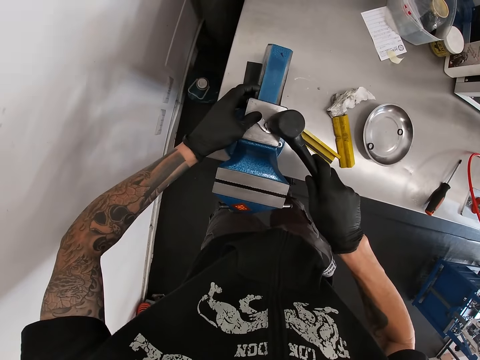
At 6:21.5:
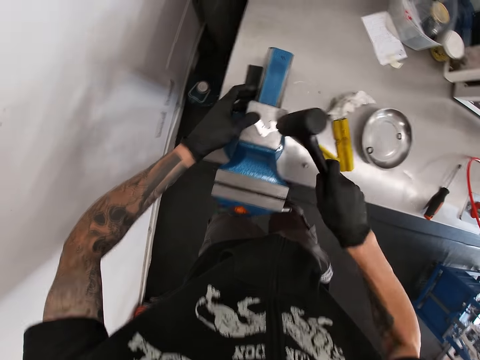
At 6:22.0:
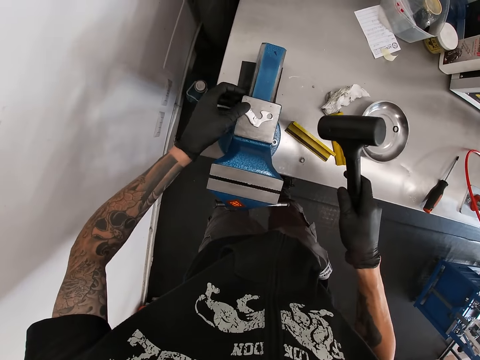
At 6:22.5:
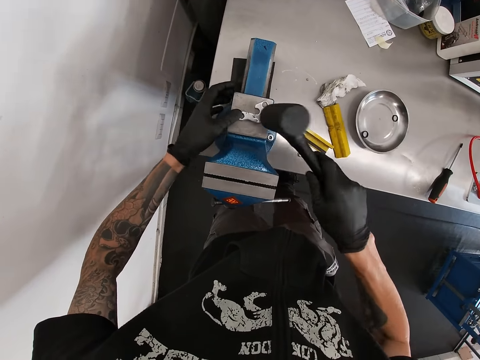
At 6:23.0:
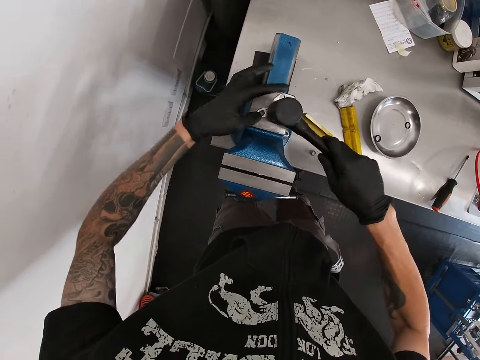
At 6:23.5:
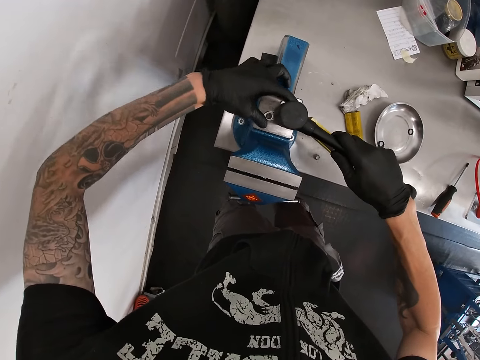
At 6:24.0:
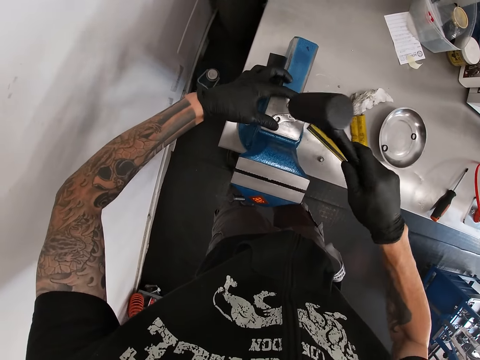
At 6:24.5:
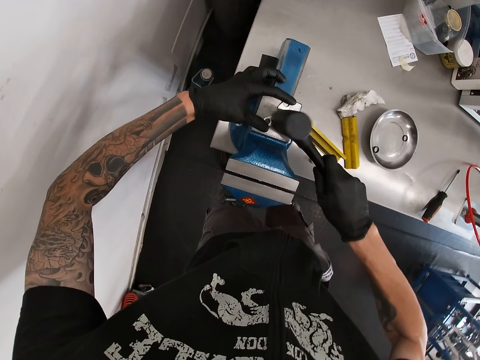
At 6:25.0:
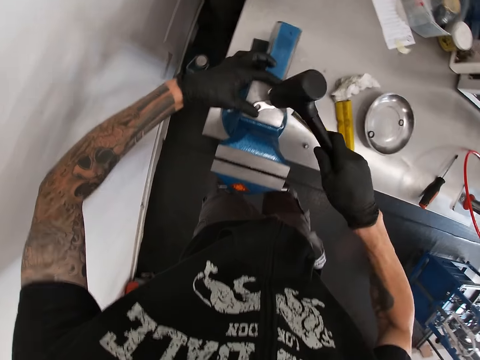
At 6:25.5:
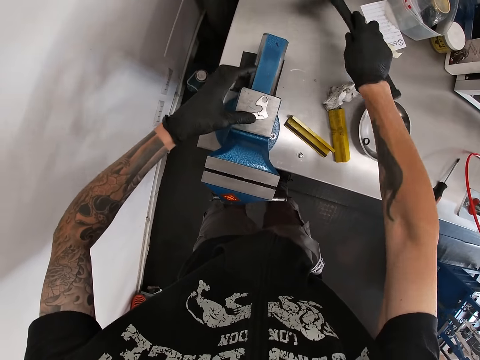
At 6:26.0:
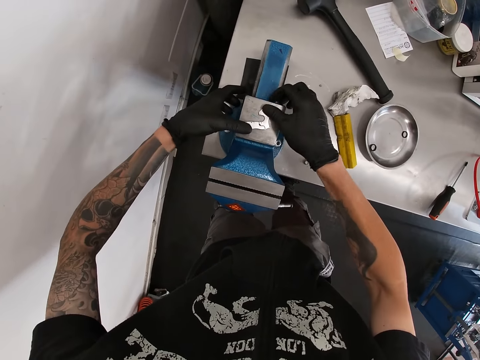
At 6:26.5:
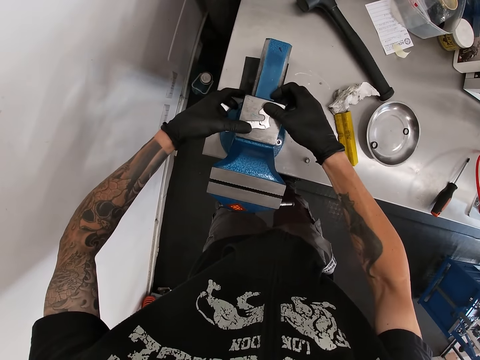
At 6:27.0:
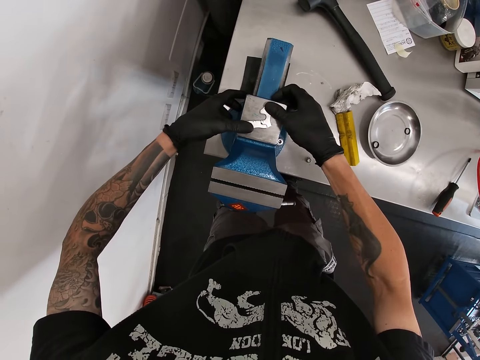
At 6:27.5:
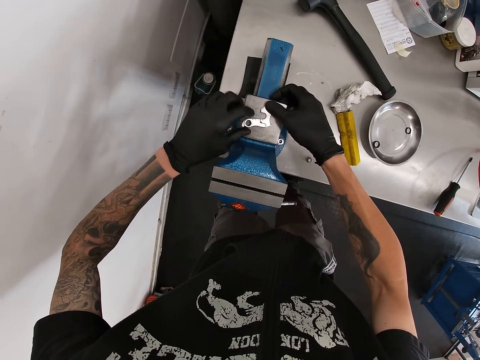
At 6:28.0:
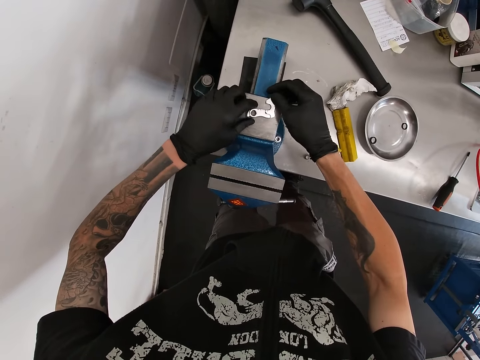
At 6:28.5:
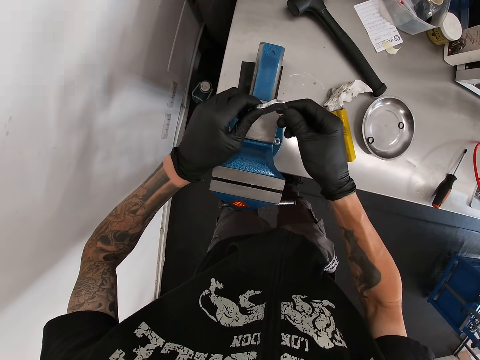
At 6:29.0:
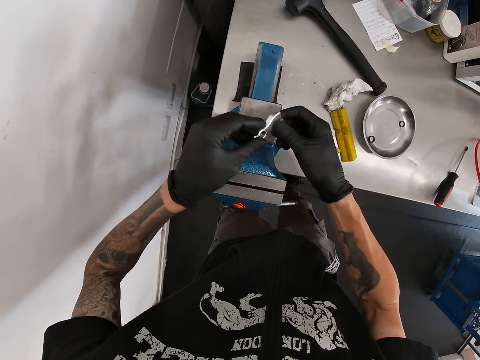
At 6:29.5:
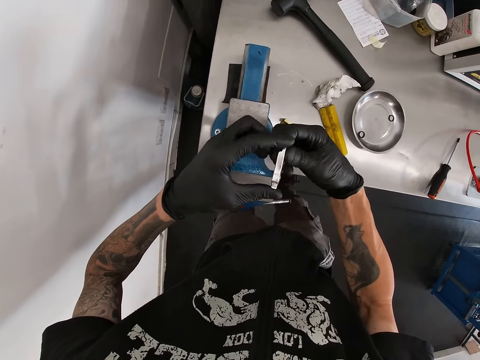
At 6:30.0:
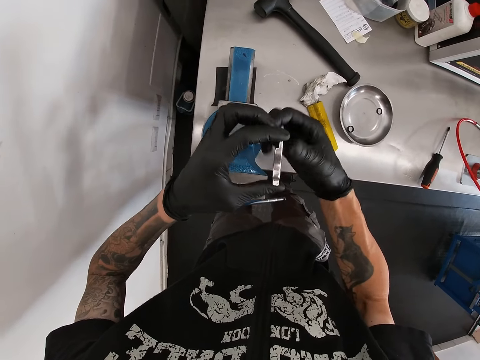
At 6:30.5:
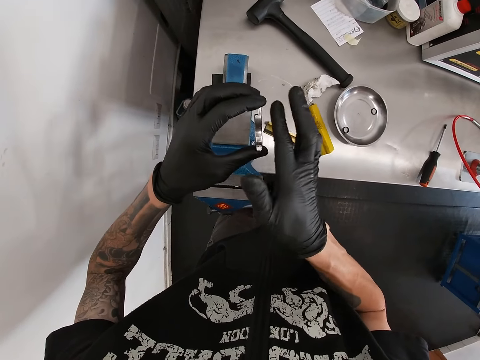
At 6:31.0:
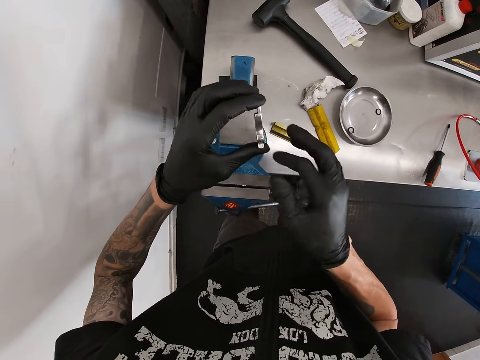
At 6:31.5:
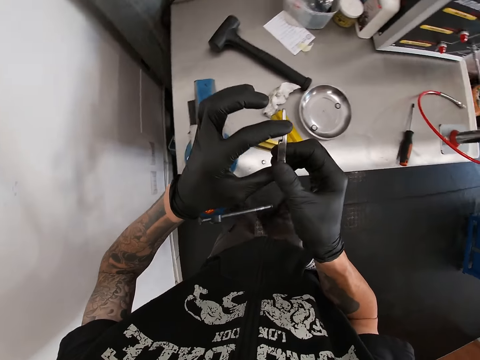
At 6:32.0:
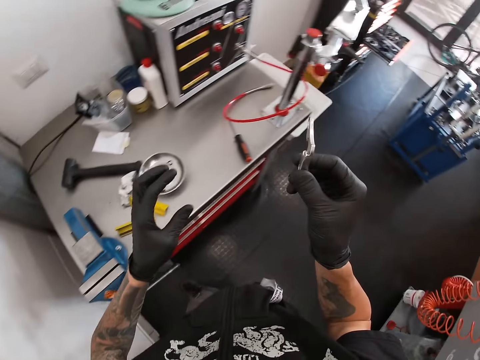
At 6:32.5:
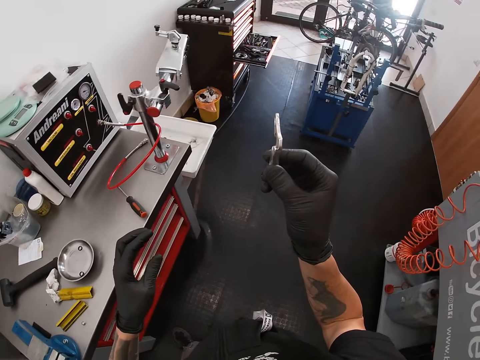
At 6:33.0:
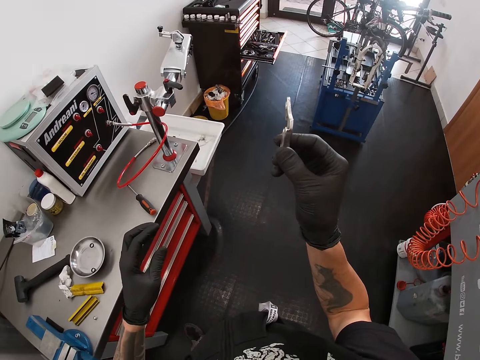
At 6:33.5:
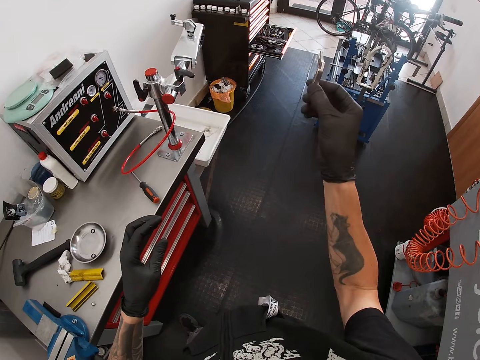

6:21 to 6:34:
The camera wearer moves the gear shift on the anvil with his left hand. He hits the gear shift on the anvil with the hammer in his right hand. He drops the hammer in his right hand on the workbench vice. He checks the straightness of the gear shift on the anvil using both hands. He checks the straightness of the gear shift using both hands. He checks the straightness of the gear shift using his right hand.

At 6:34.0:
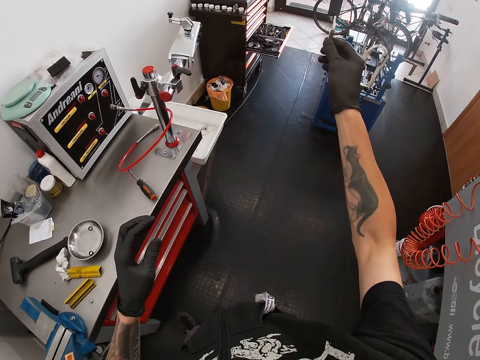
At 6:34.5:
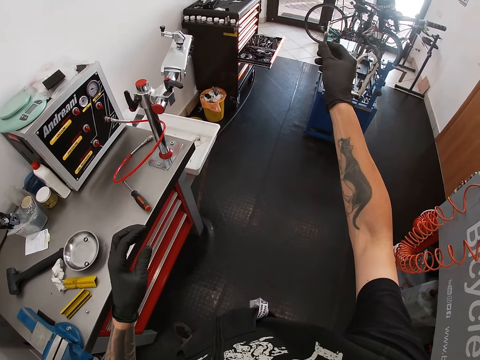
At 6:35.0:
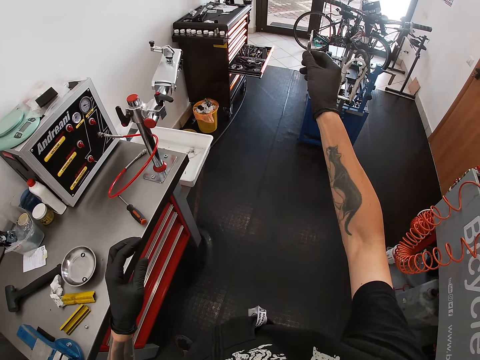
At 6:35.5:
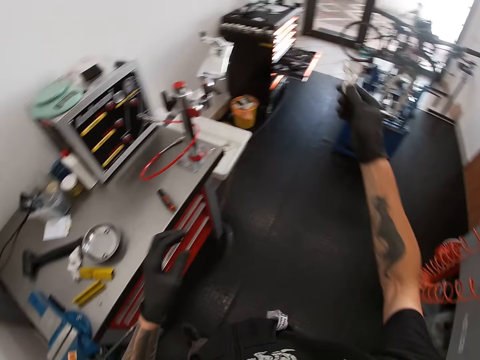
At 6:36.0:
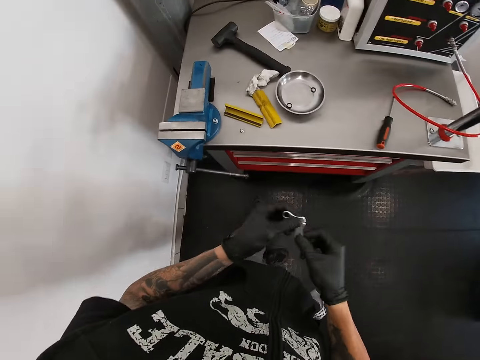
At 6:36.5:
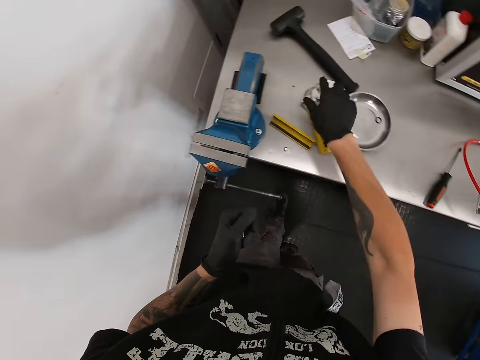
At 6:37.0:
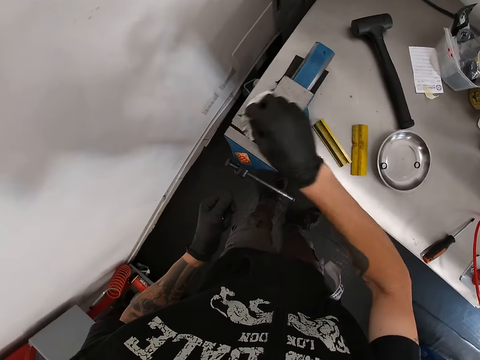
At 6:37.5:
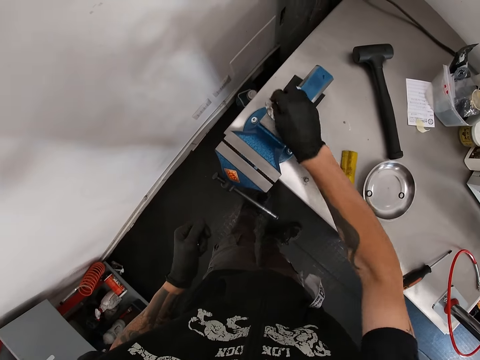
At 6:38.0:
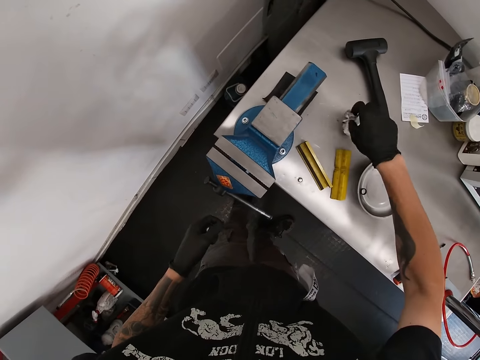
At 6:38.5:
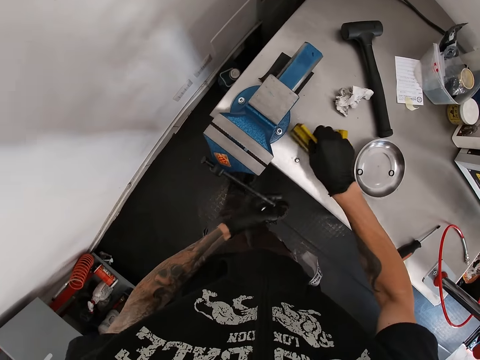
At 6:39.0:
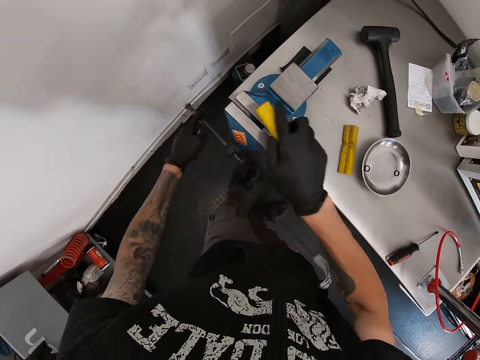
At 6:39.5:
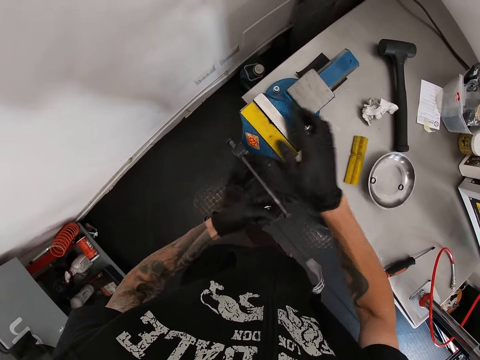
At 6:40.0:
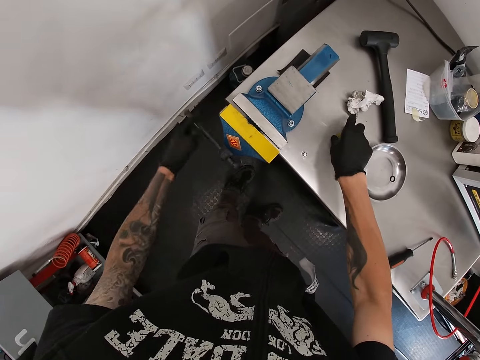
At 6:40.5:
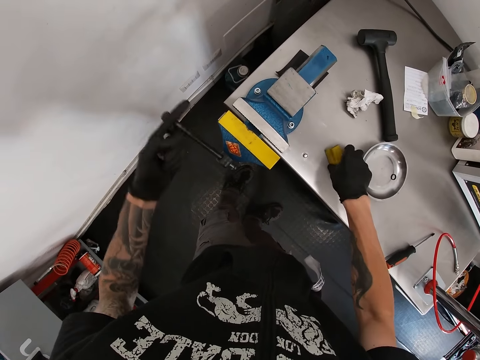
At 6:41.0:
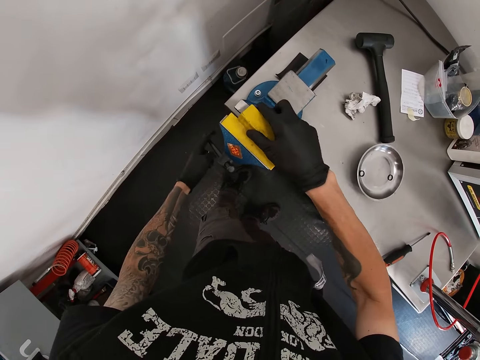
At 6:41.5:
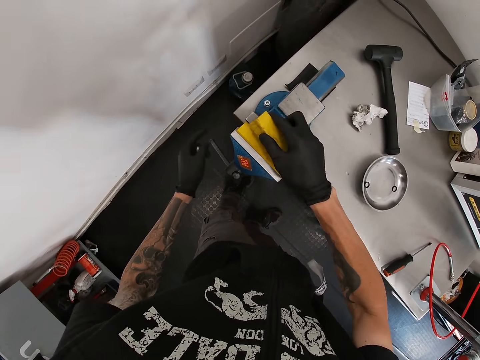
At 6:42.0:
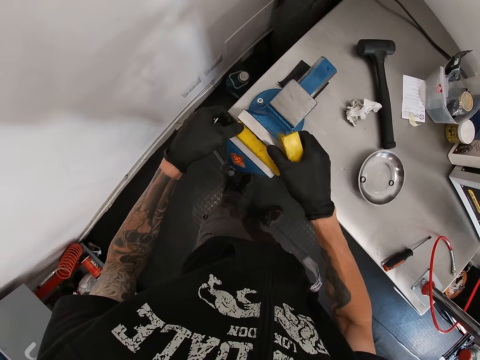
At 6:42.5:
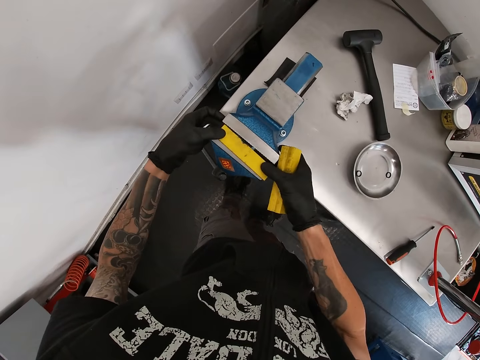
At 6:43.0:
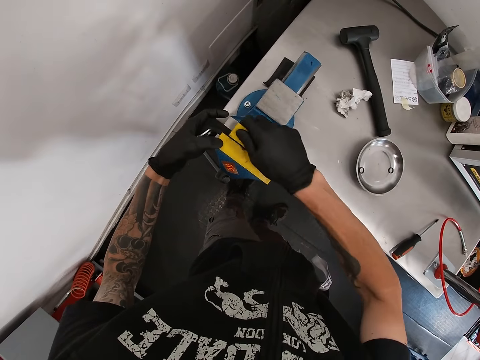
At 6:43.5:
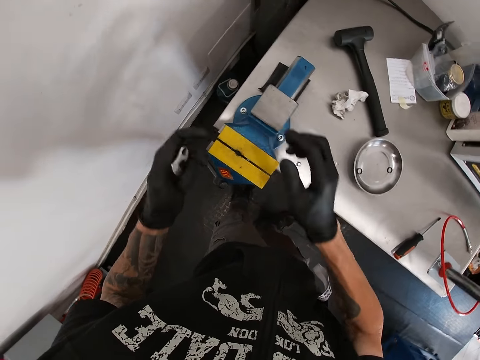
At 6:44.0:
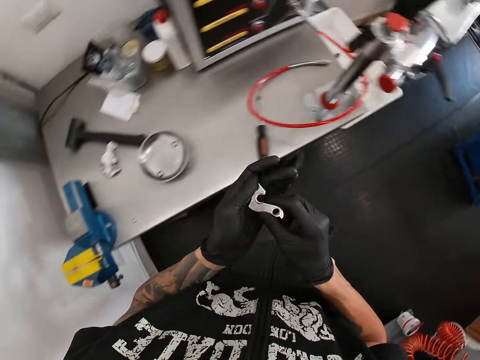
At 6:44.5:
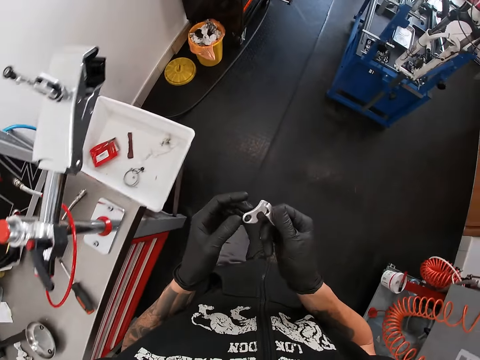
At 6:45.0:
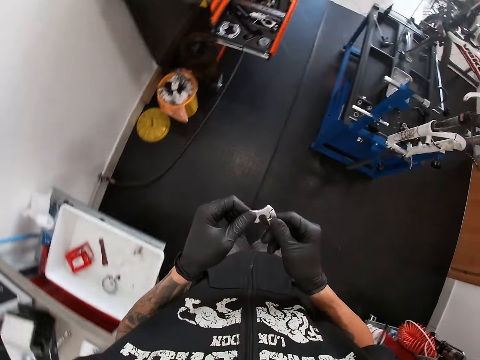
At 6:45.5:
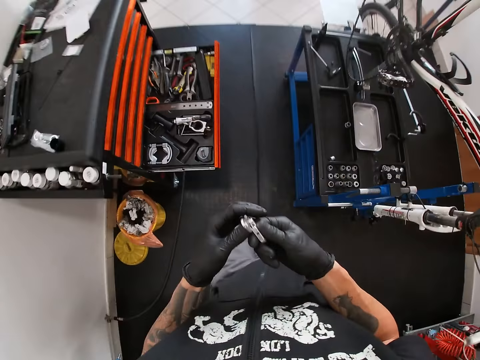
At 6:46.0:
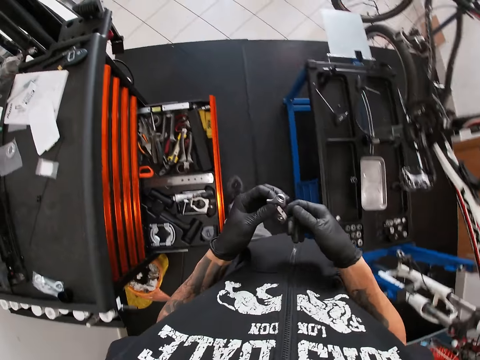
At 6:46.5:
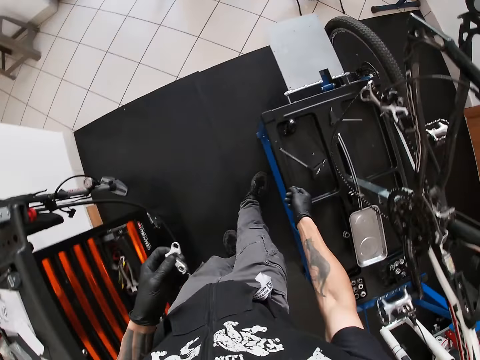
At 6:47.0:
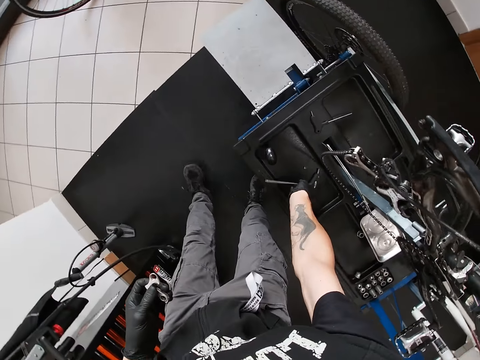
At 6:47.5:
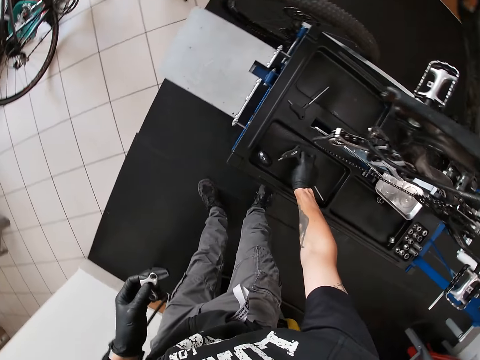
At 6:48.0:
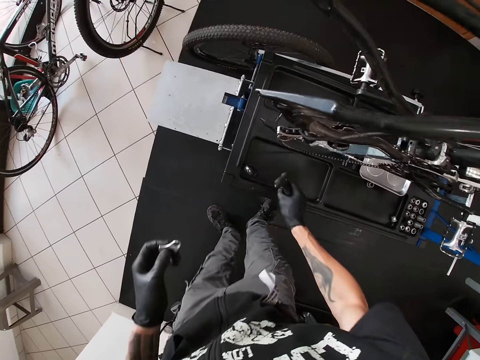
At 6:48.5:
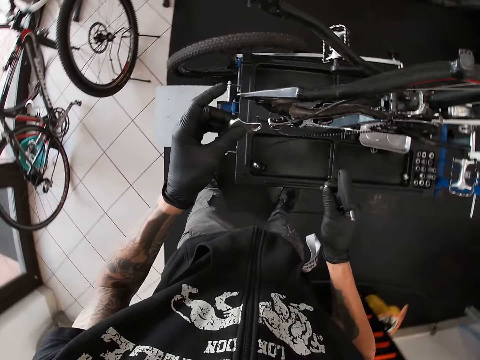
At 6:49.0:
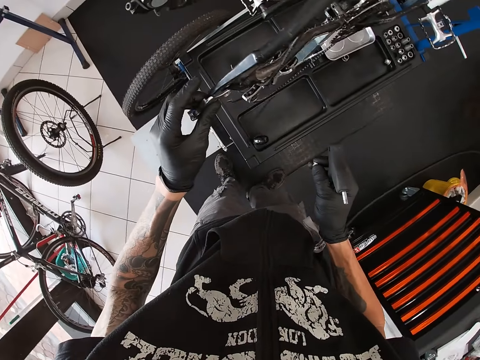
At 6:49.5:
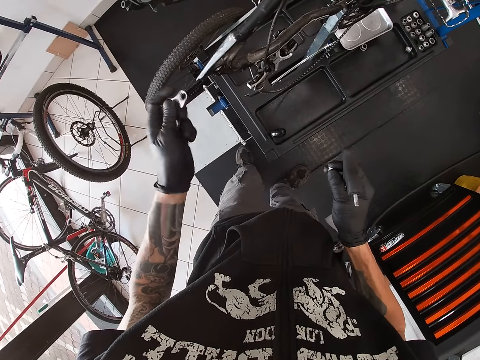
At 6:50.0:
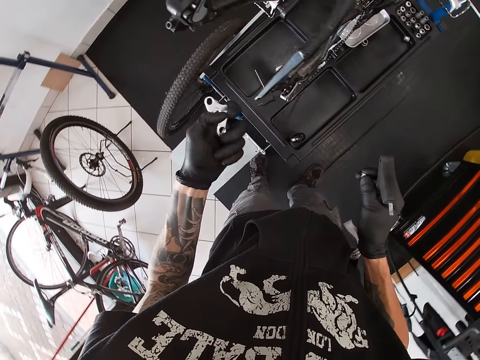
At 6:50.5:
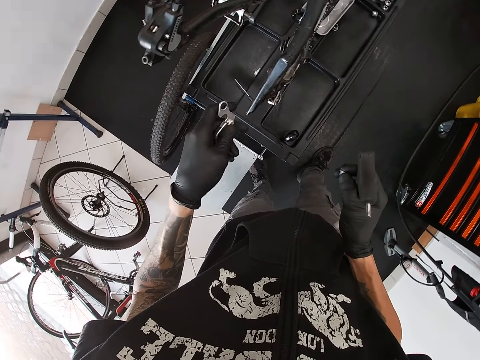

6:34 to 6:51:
The camera wearer stretches the hand. He passes the gear shift from his right hand to his left hand. He picks up a piece of rag on the workbench with his right hand. He cleans the workbench vice with the piece of rag in his right hand. He drops the piece of rag on the workbench with his right hand. He picks up a gear shift rod on the workbench with his right hand. He turns the handle of the workbench vice with his left hand. He places the rod in his right hand in the sliding jaw of the workbench vice. He turns the handle of the workbench vice with his left hand. He picks up the gear shift rod on the workbench with his right hand. He places the rod in his right hand in the sliding jaw of the workbench vice. He walks towards the tools cabinet with the gear shift in his hands. He picks up a screwdriver from a shelf in the workshop with his right hand. He picks up a nut from the shelf with his right hand.
